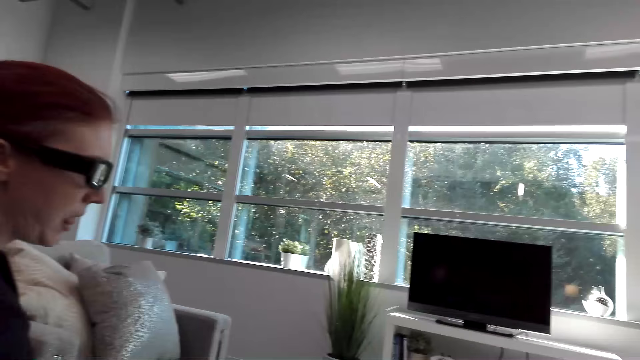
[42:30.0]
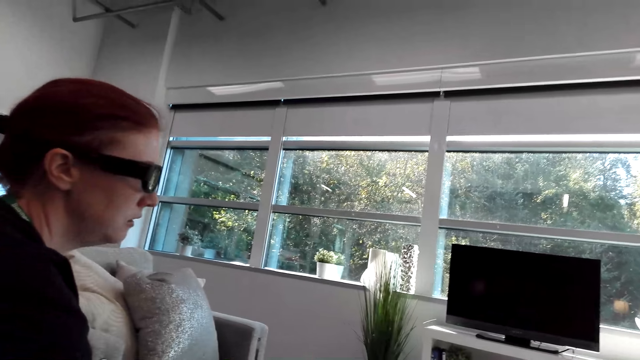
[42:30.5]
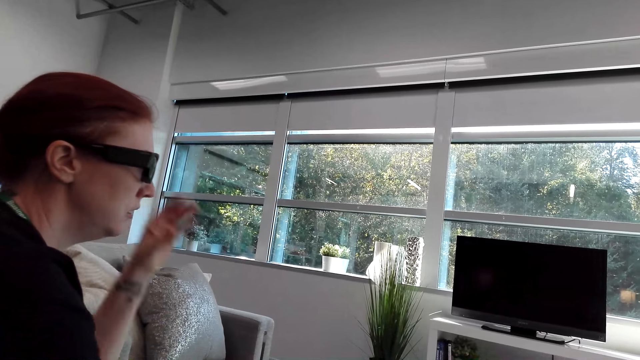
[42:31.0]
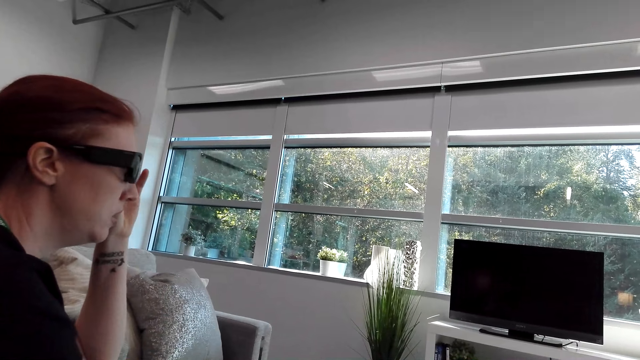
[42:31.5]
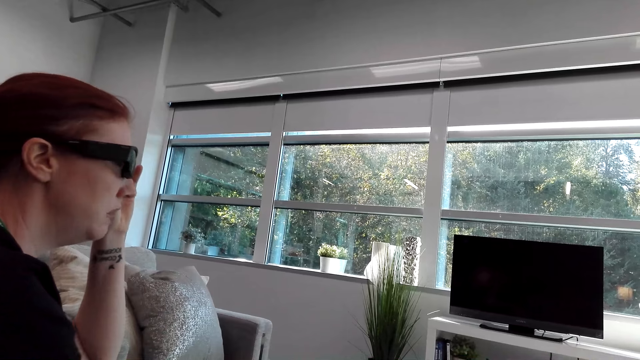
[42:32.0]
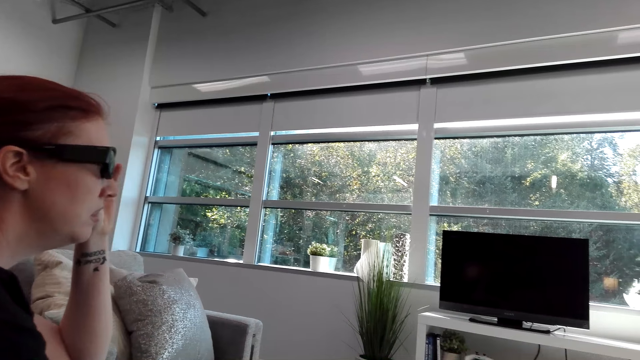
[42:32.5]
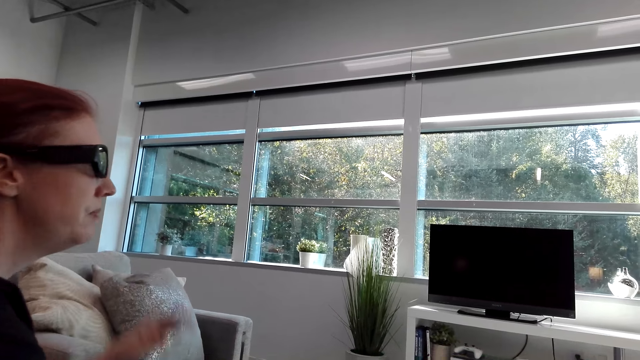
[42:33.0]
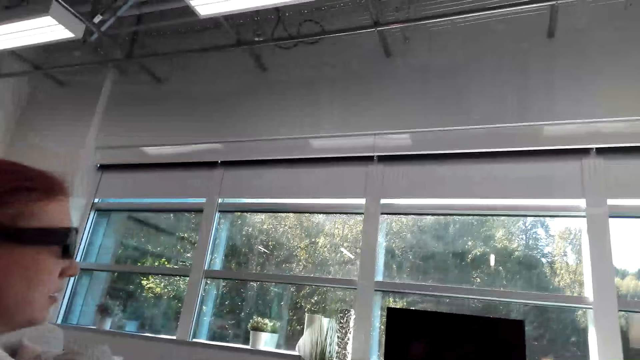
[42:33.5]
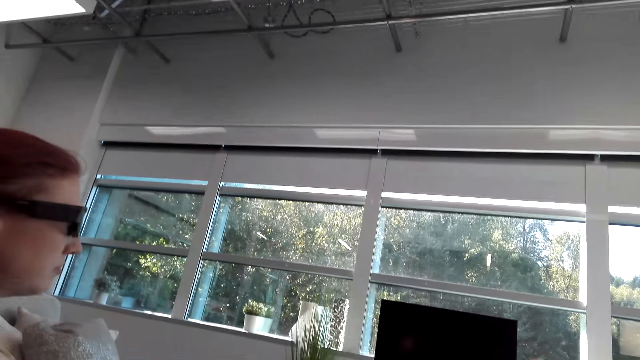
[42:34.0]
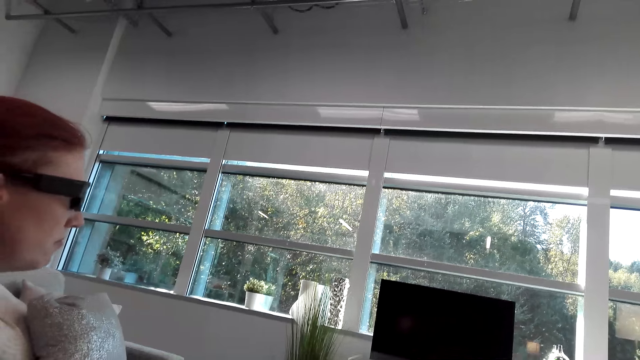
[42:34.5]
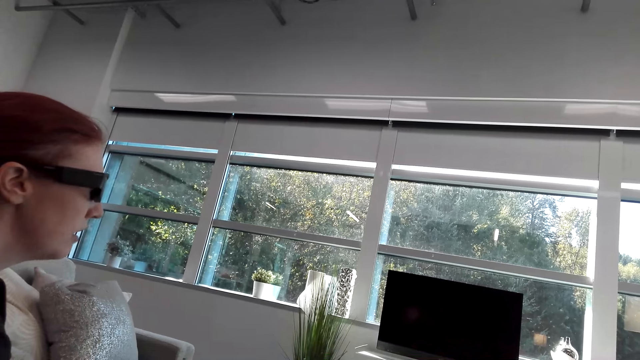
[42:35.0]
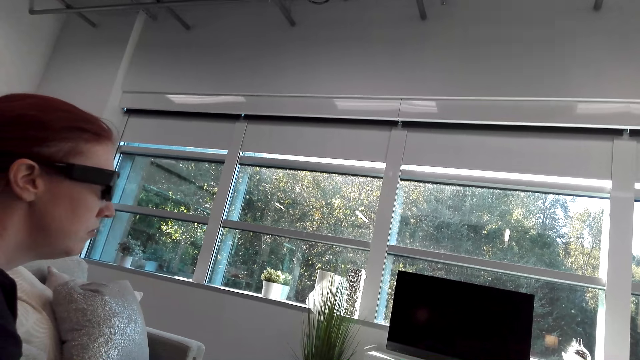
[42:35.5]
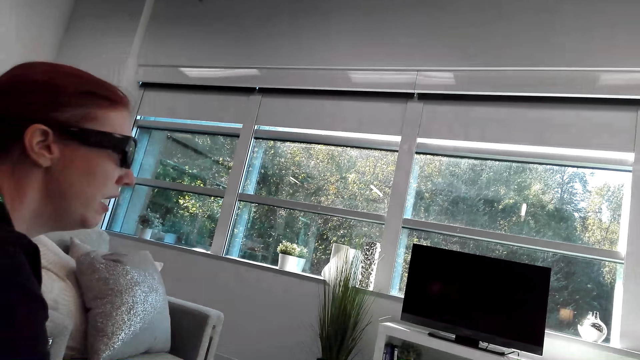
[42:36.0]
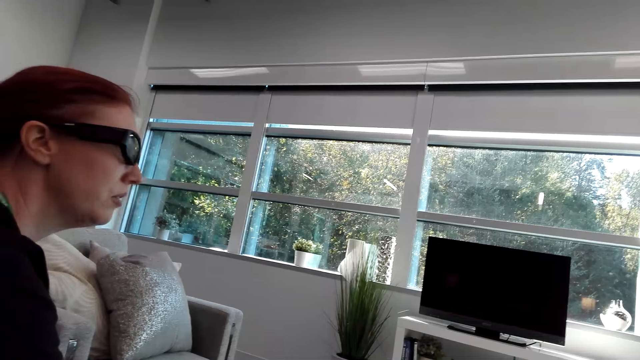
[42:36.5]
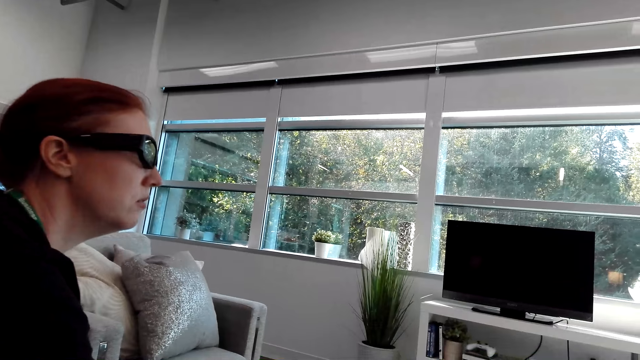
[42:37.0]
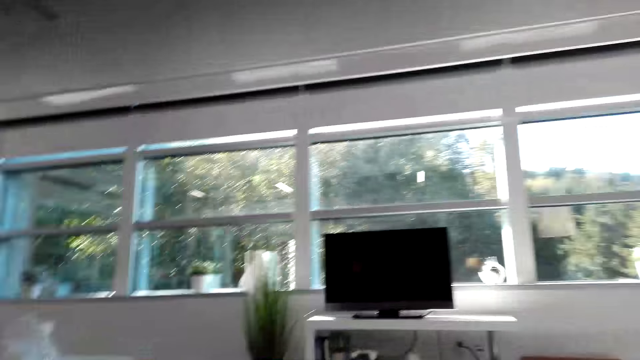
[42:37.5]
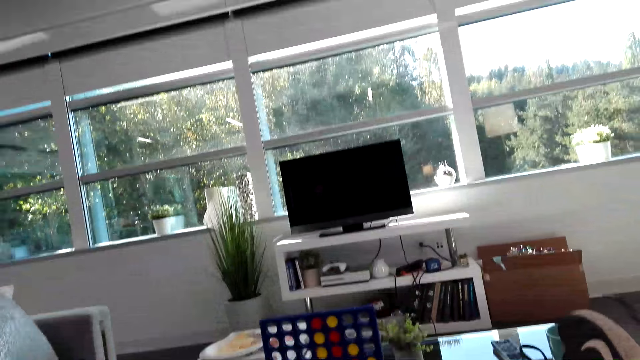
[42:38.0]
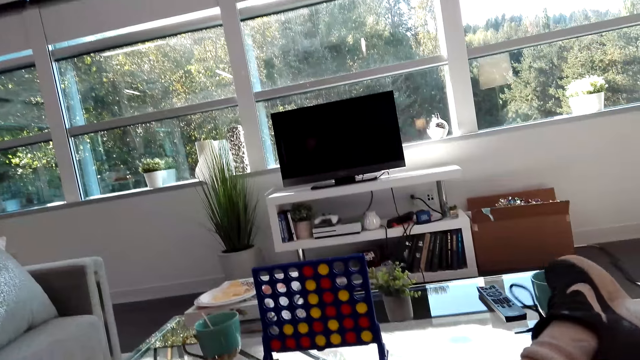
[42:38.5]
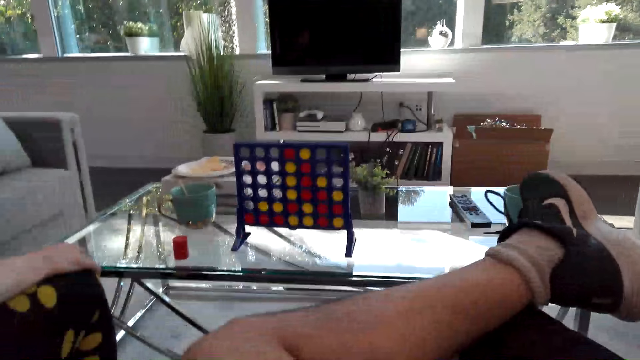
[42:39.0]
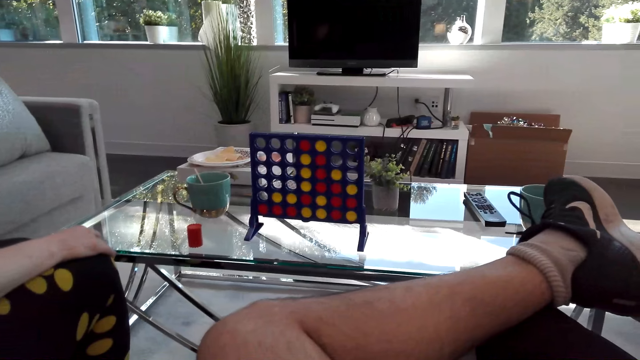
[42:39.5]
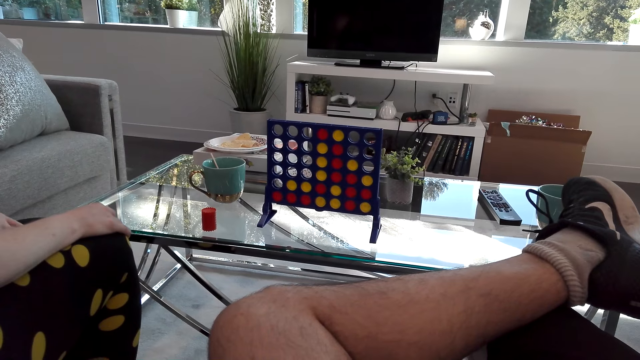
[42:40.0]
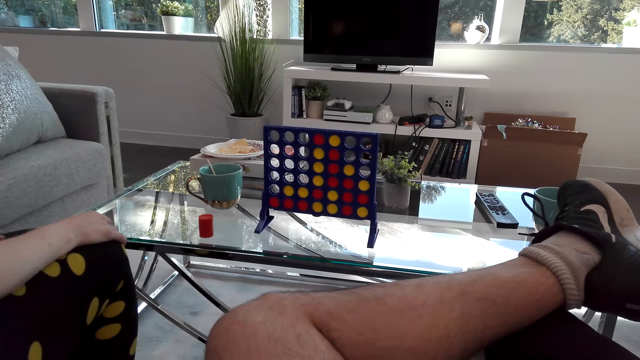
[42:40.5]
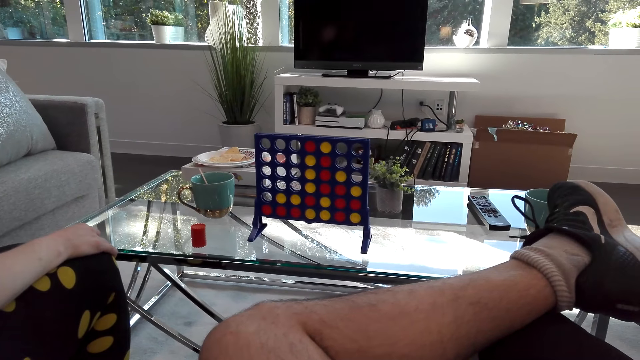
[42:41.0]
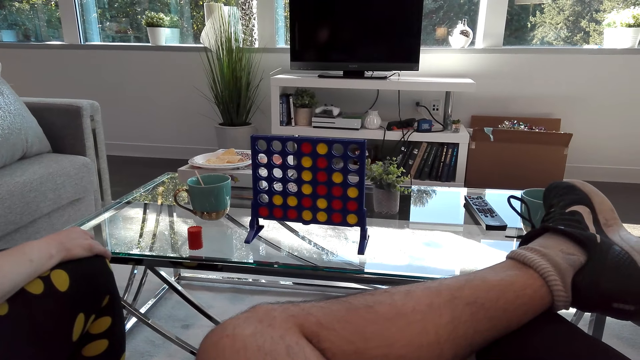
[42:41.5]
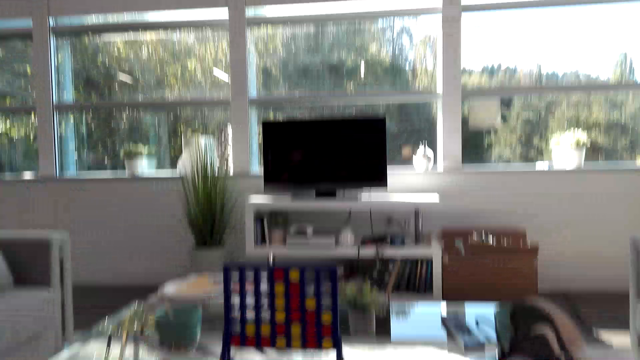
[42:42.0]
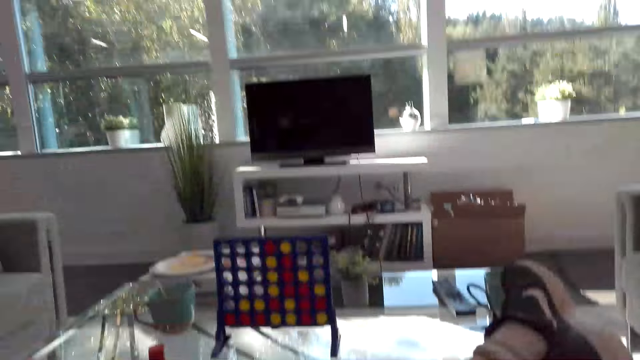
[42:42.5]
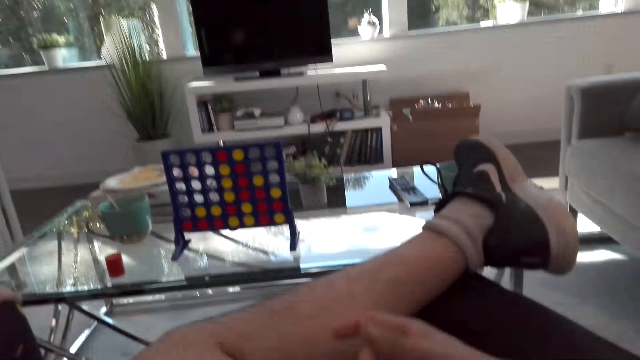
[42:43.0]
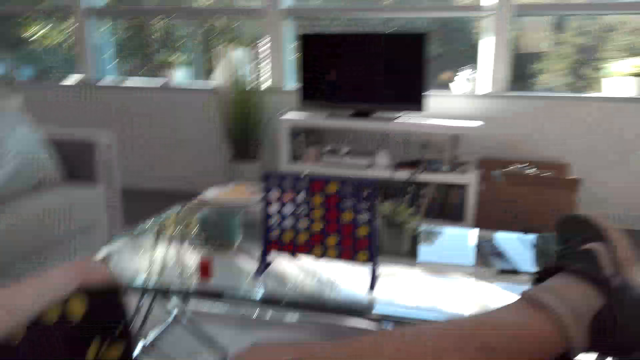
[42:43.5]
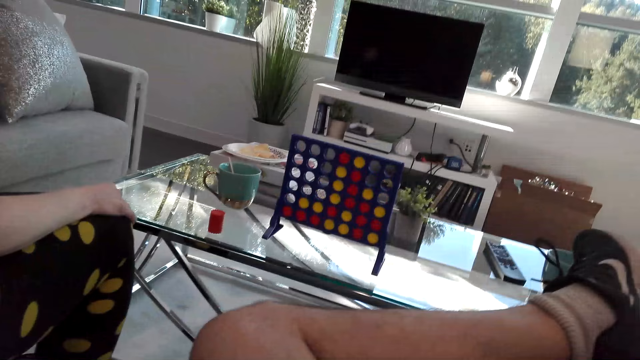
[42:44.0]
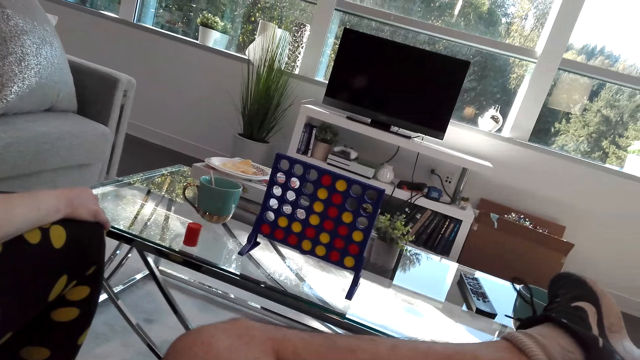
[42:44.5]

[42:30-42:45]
A woman touches the specs. The camera wearer looks at the woman. They look at the connect 4 game. They dialogue with the woman.

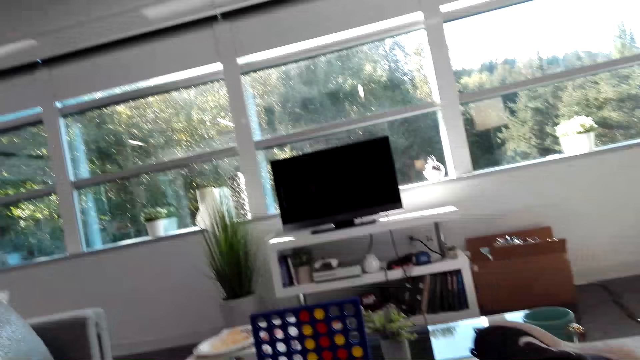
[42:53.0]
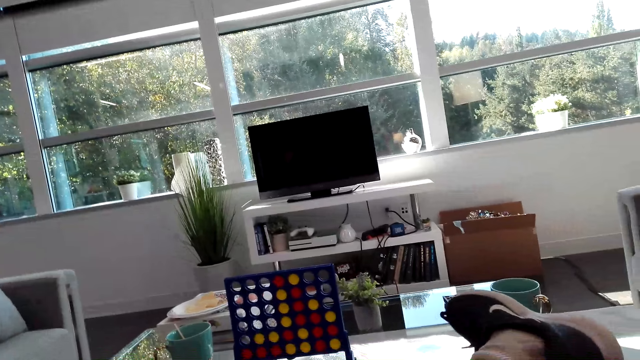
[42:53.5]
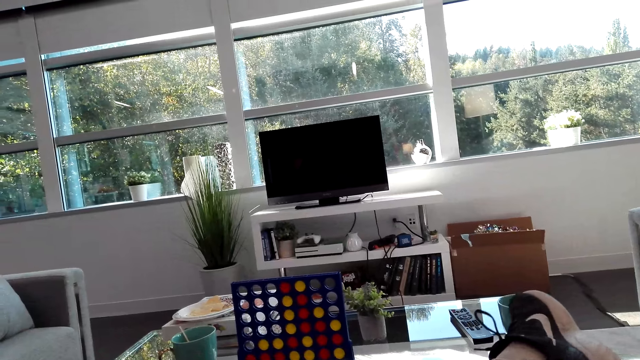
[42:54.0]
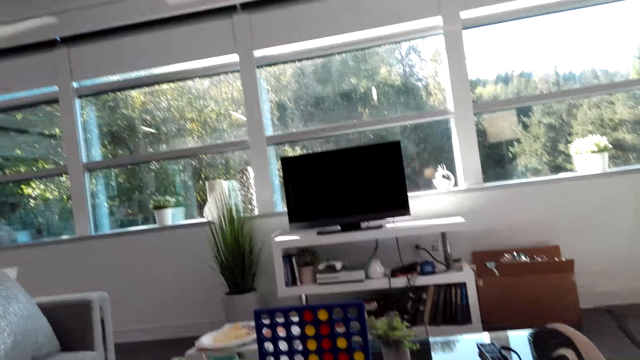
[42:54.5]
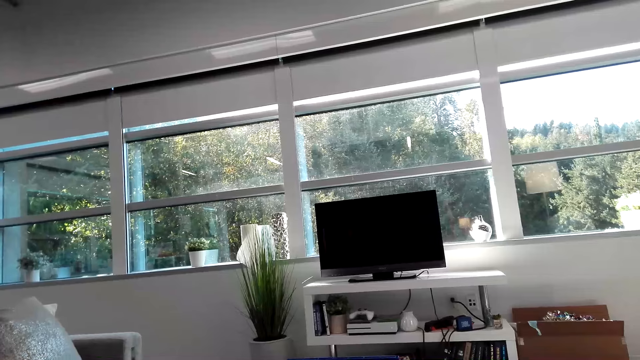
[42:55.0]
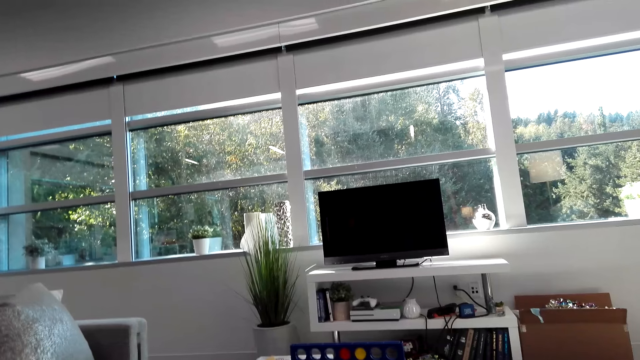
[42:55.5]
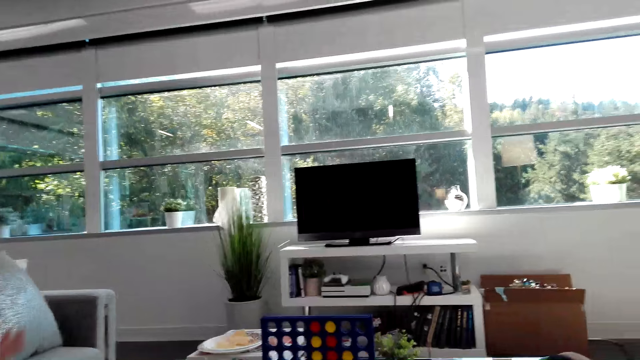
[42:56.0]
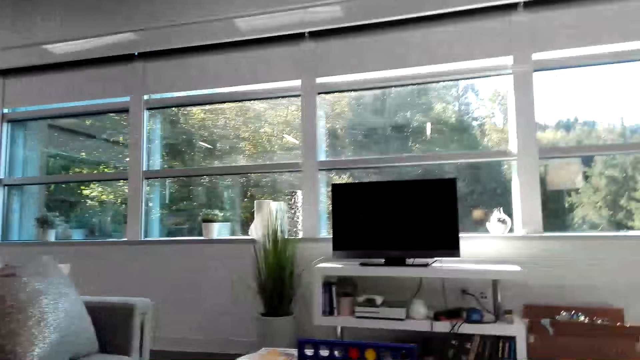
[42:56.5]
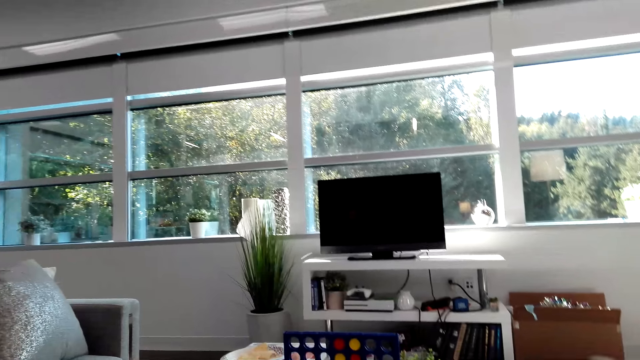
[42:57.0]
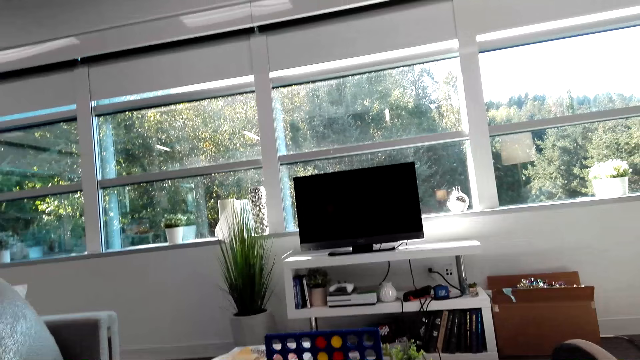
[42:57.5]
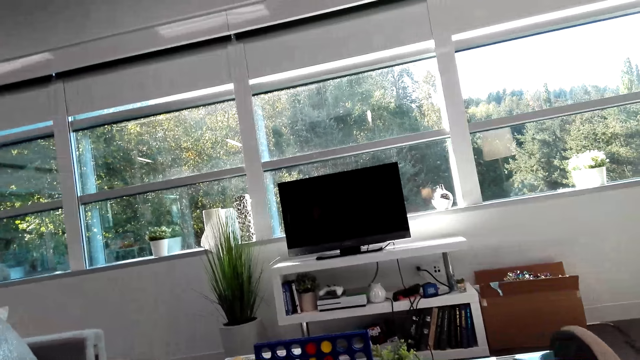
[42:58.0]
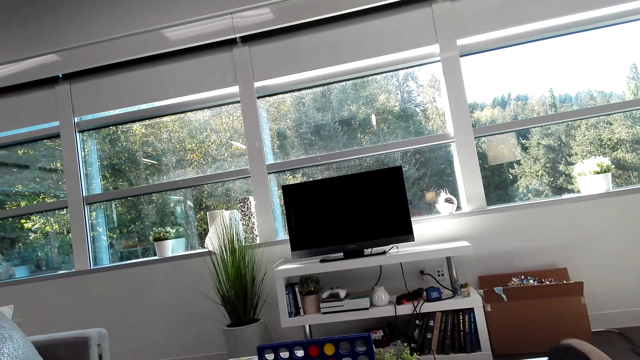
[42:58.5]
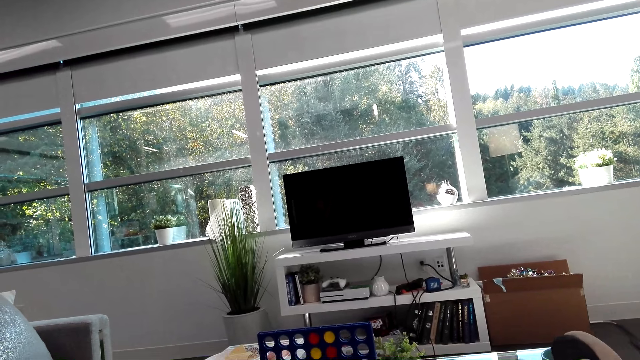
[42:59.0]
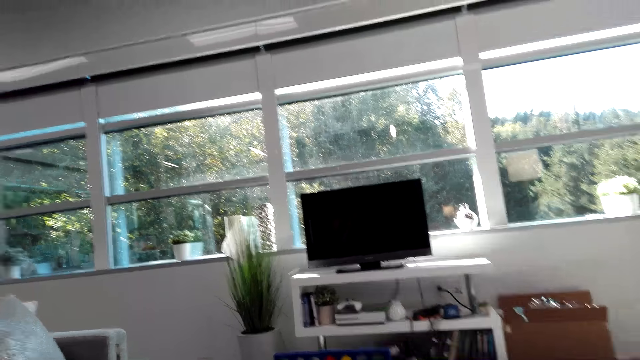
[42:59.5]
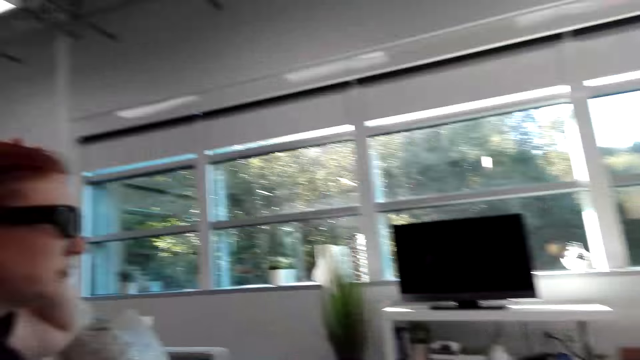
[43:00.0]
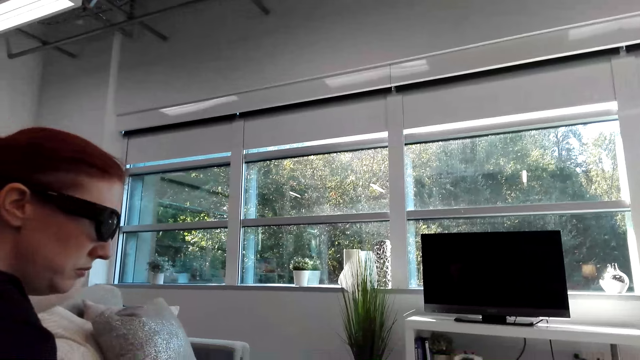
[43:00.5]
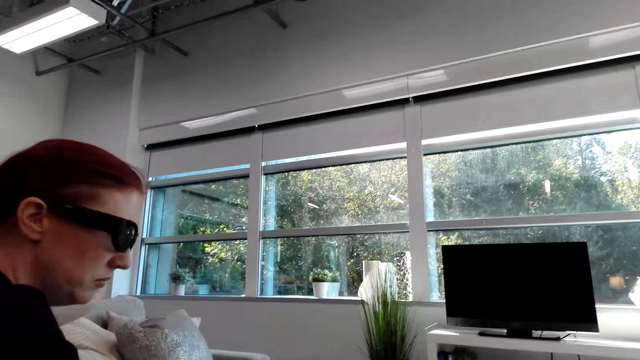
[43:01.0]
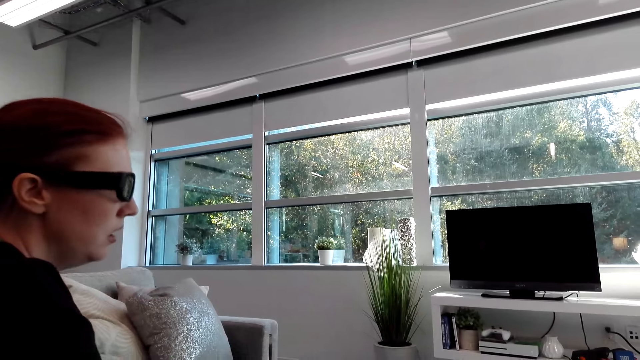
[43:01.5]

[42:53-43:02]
The camera wearer shakes the leg. They look outside the window. They dialogue with a woman. They look at the TV.
